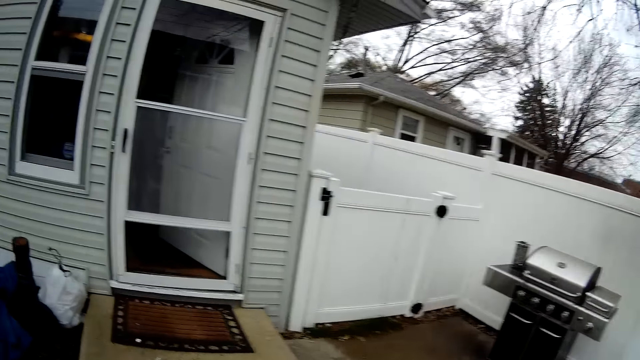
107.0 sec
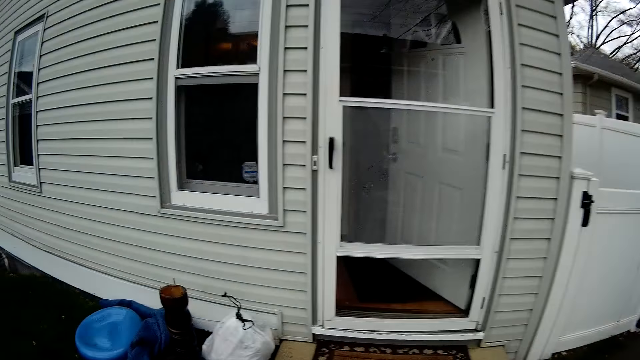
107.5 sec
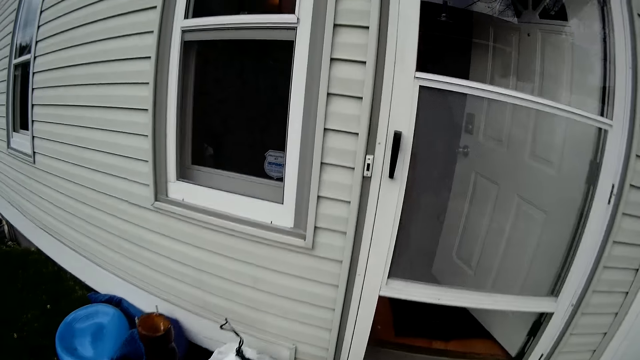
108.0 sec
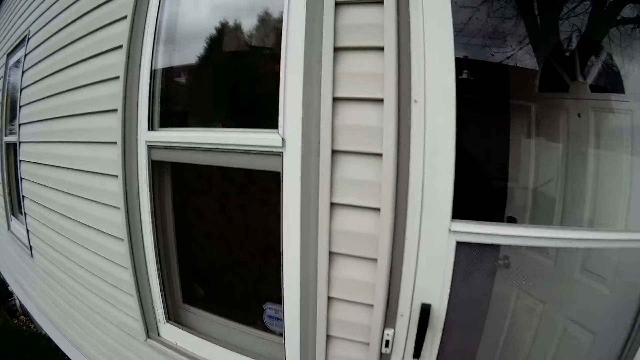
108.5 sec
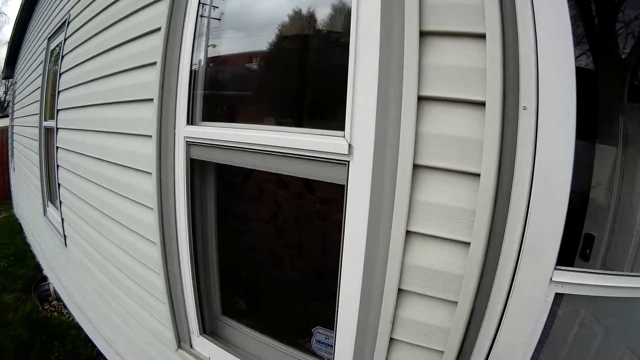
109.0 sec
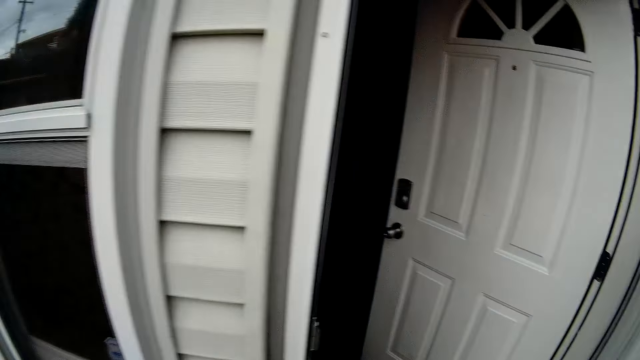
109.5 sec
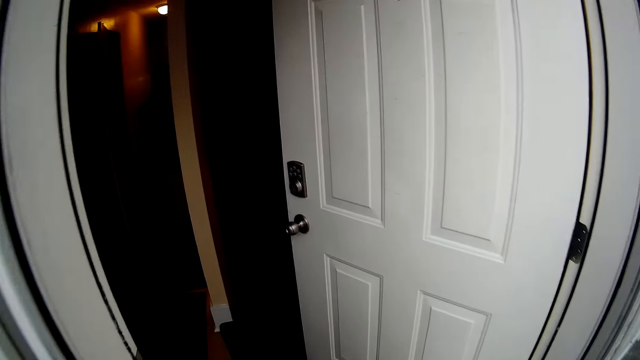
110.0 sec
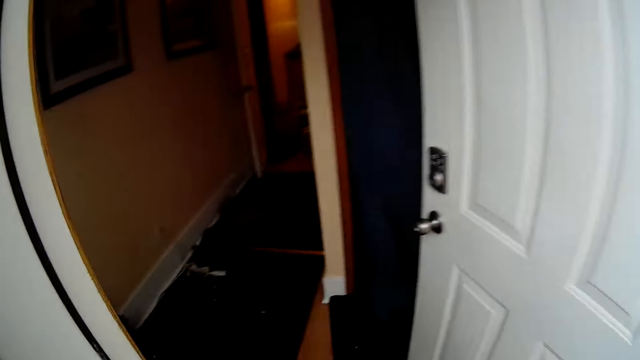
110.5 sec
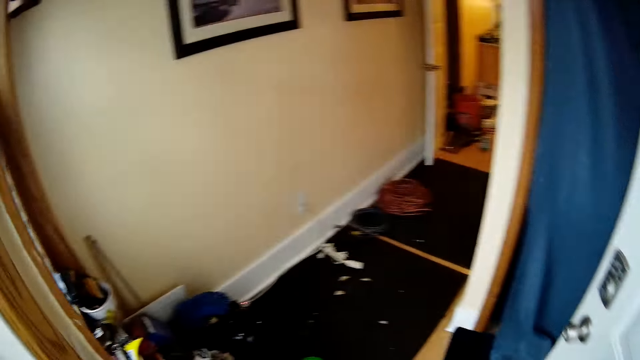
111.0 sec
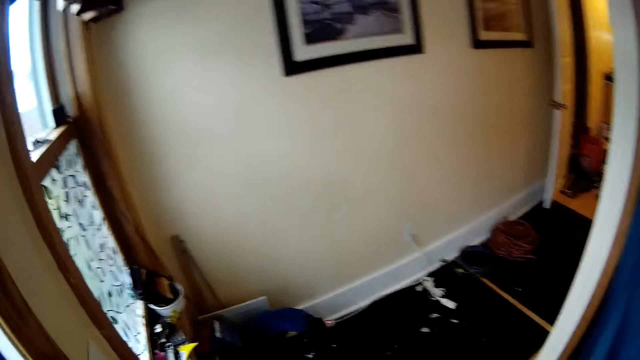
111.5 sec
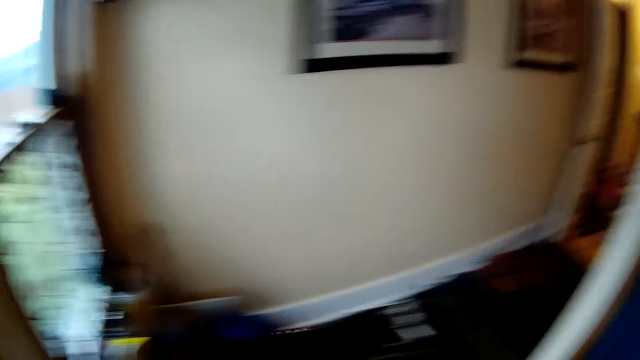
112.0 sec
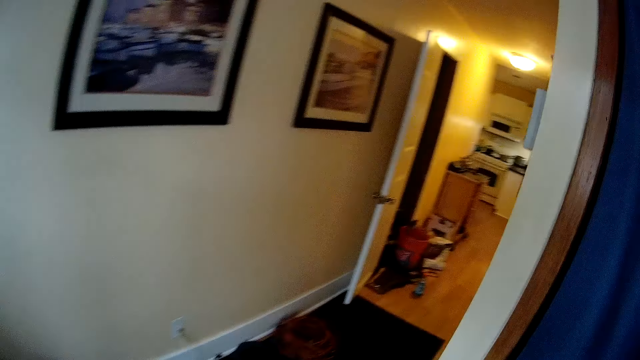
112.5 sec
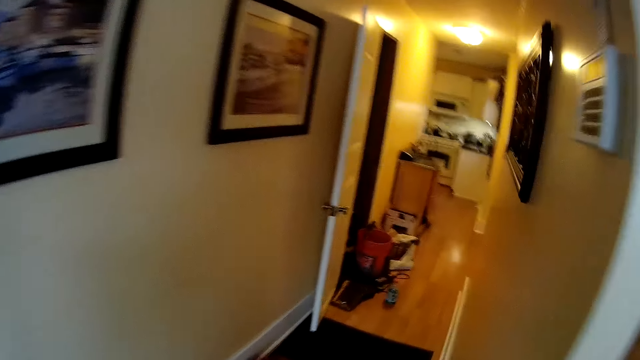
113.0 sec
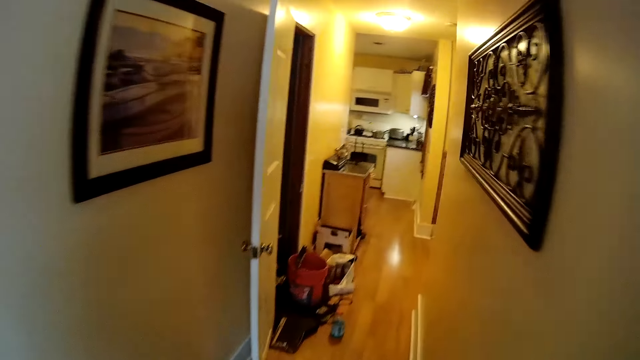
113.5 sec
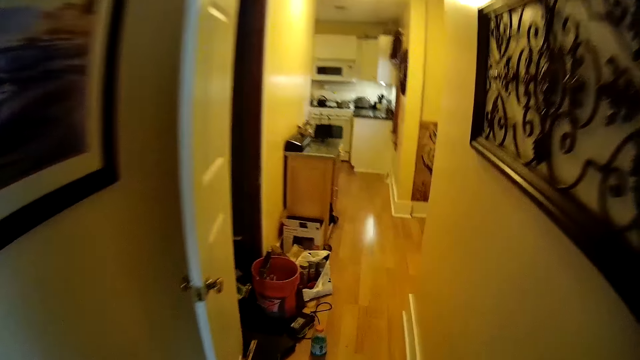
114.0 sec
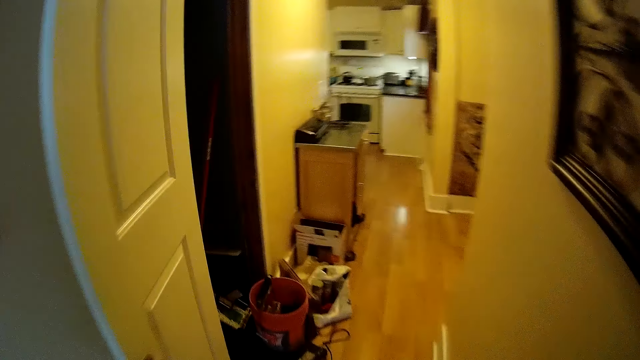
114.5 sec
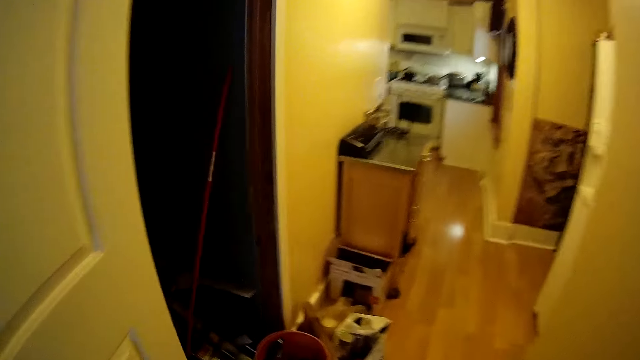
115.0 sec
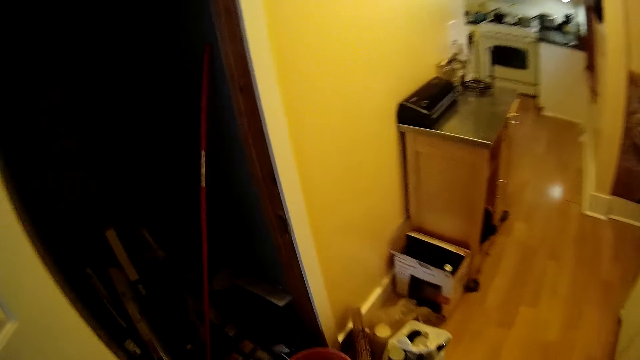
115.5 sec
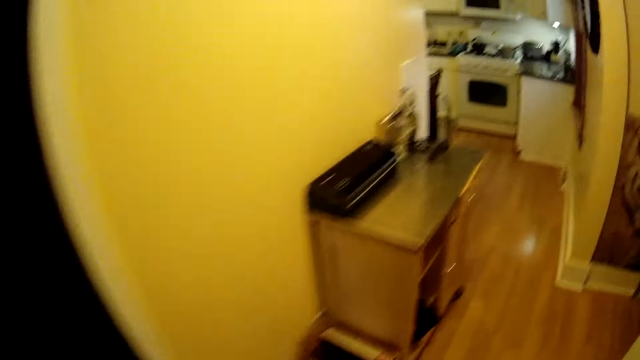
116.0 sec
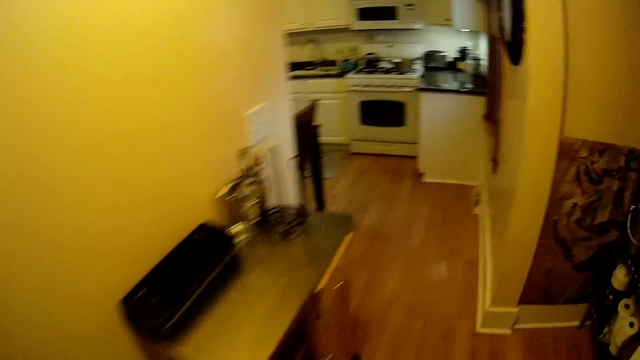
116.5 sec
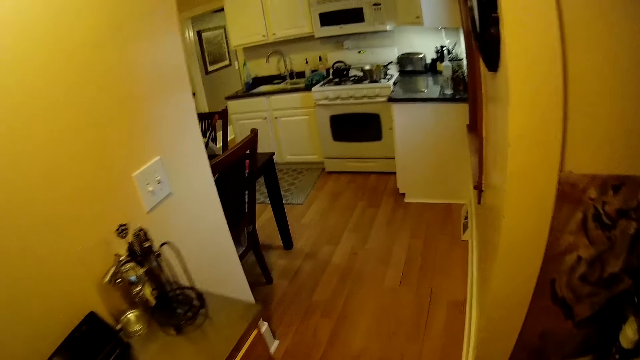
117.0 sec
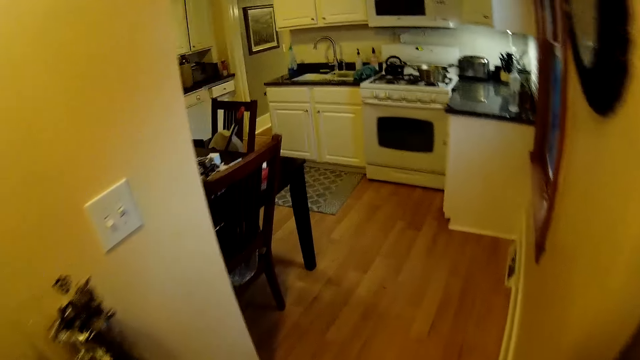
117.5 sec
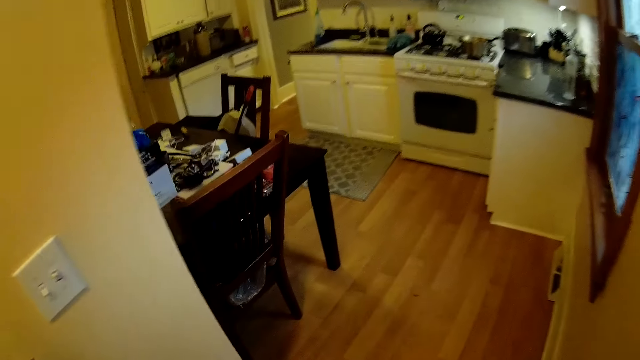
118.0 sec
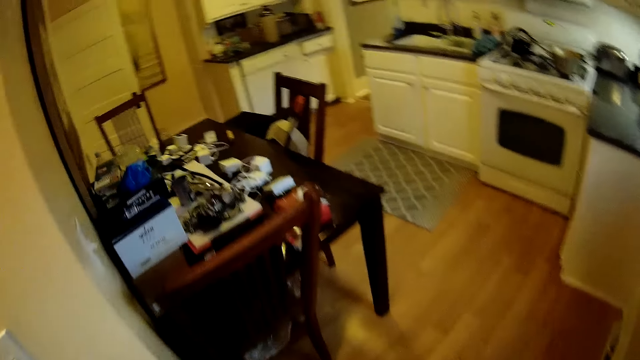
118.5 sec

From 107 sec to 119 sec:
The camera wearer opens the door. They enter the room. They walk around the room.

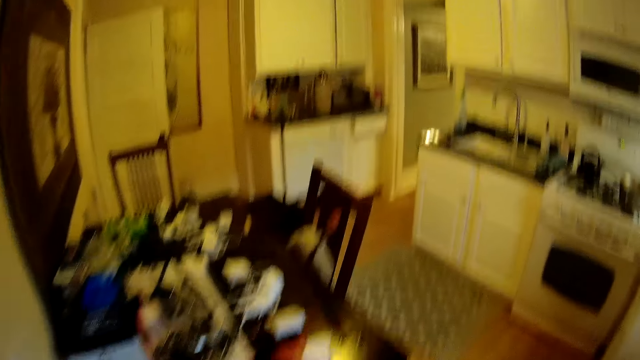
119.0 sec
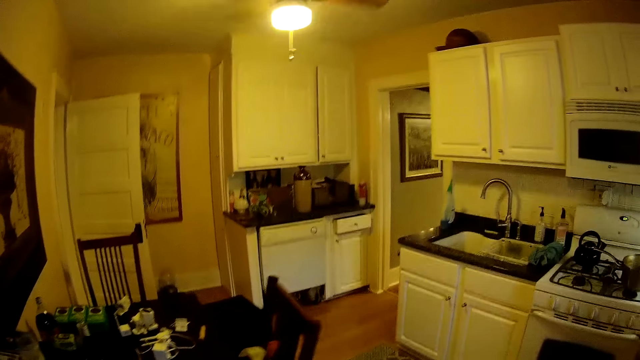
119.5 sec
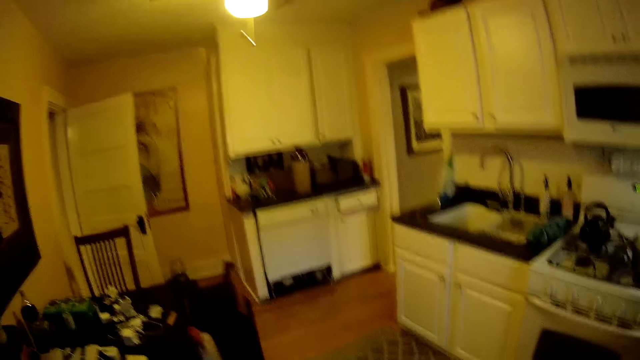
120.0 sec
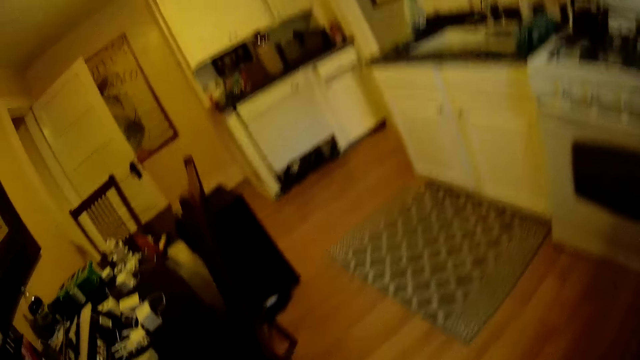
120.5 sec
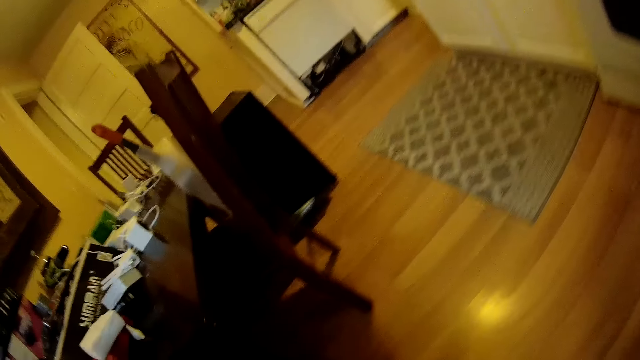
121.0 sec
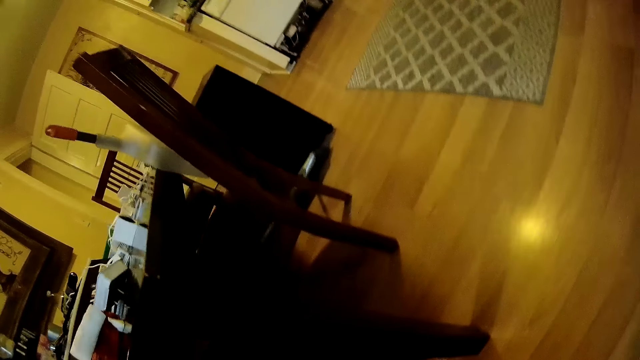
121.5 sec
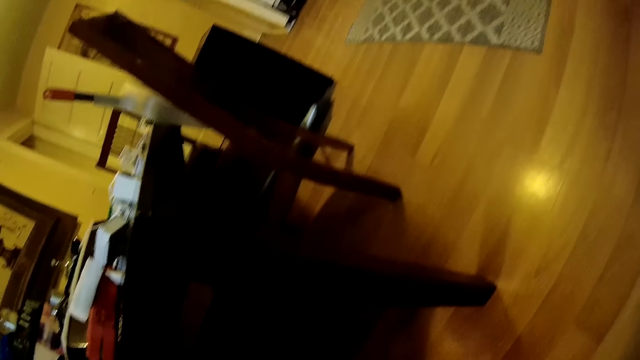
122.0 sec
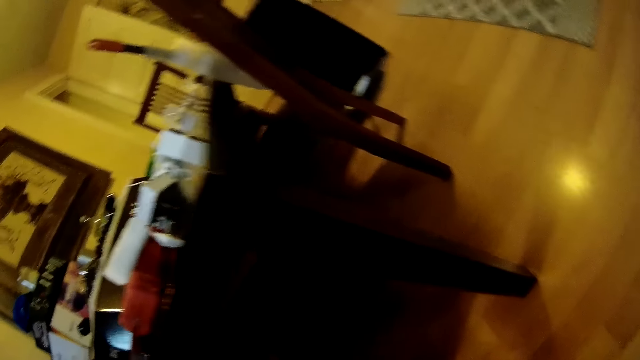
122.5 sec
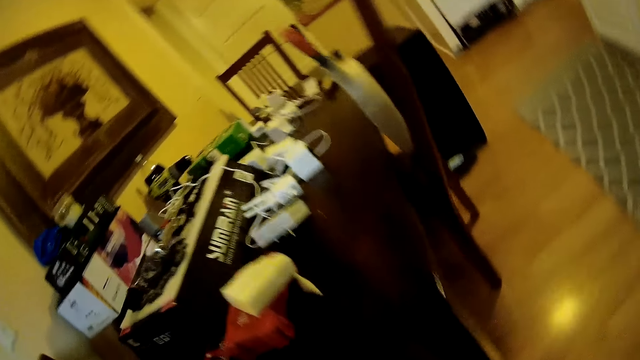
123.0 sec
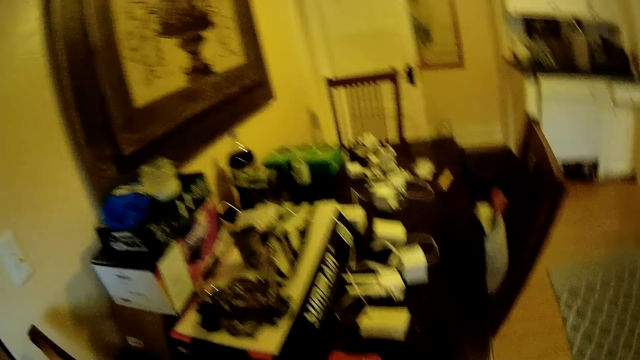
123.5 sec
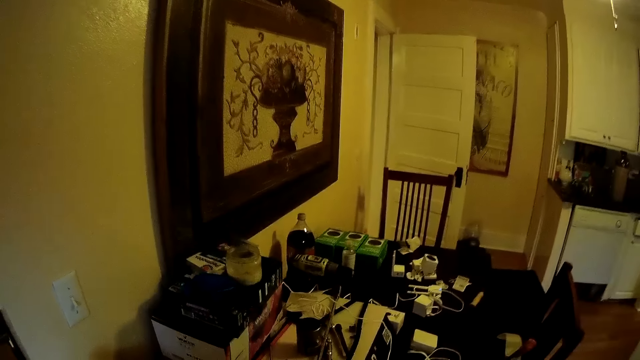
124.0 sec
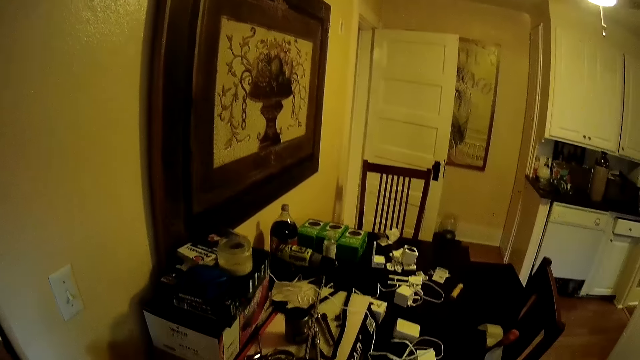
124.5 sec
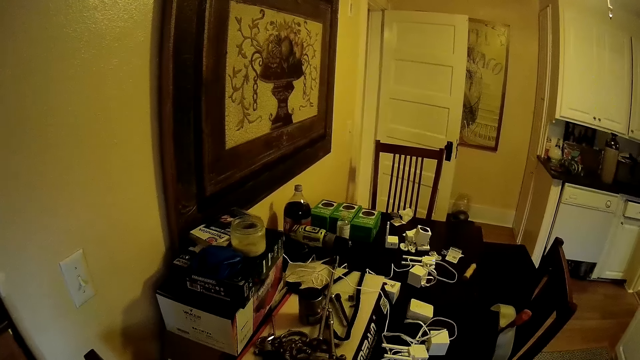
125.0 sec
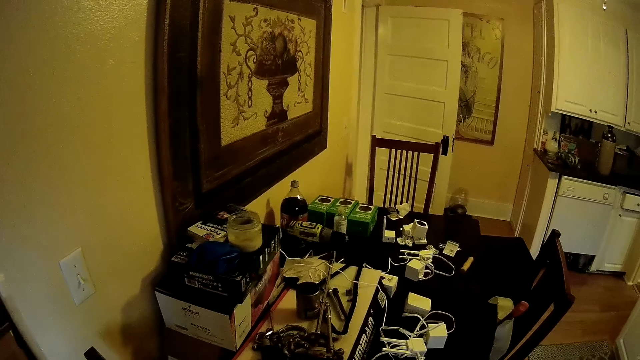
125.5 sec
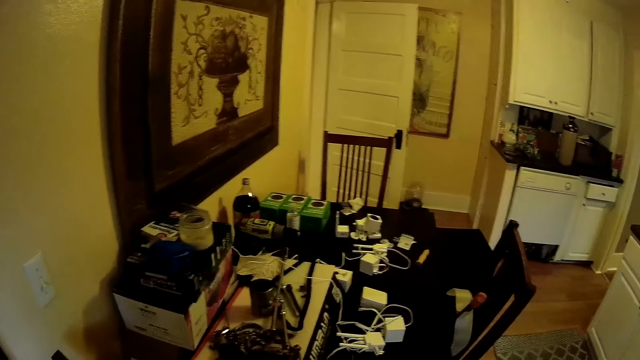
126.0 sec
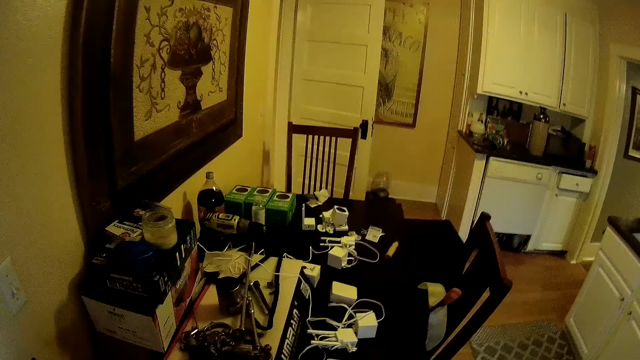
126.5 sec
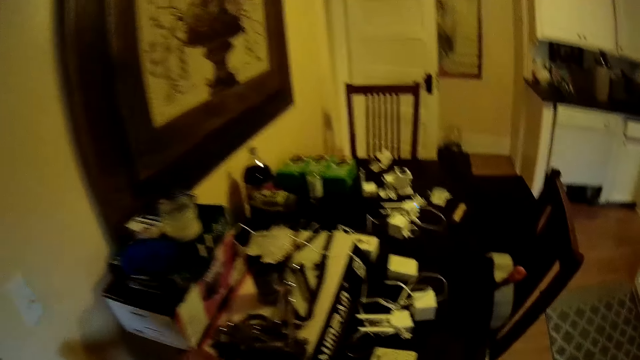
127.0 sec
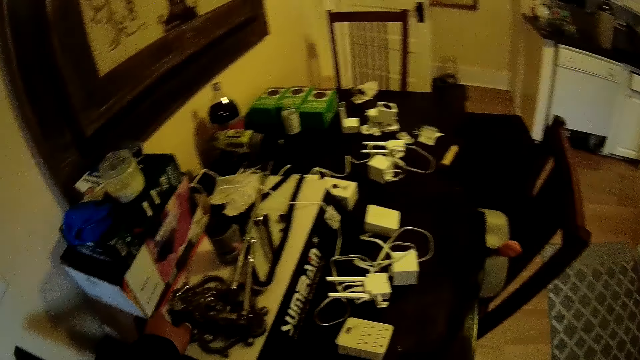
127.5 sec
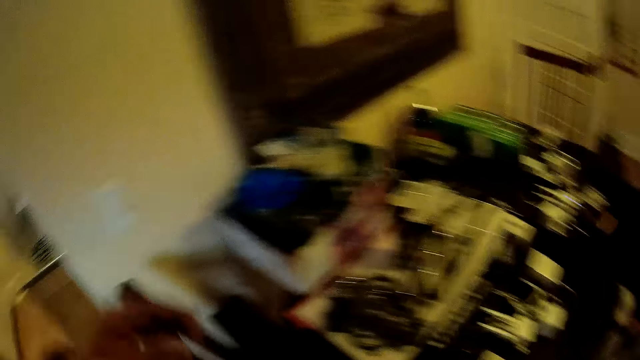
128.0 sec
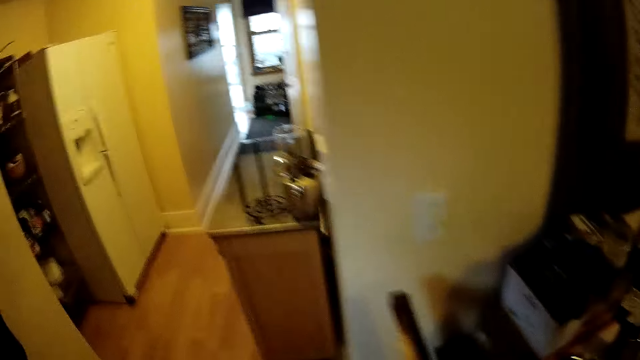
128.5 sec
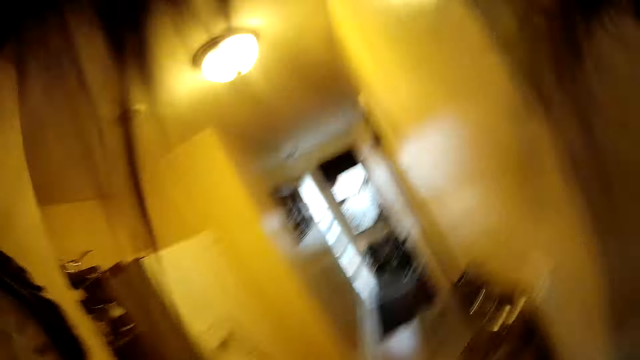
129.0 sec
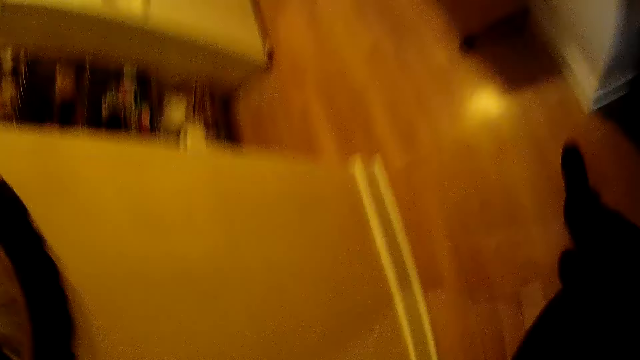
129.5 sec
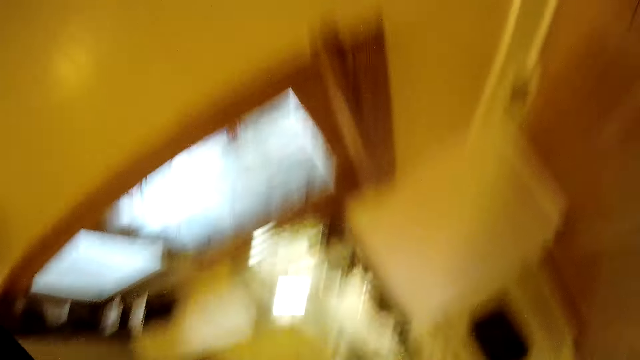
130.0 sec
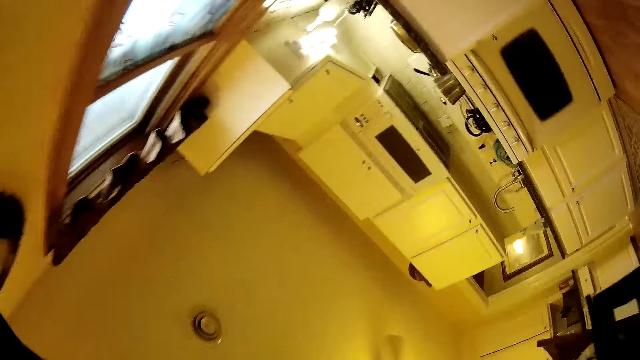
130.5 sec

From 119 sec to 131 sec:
The camera wearer looks under the table. They stare at the floor. They look around. They look at the table. They pick up something. They look around. They adjust the camera. They remove the camera.
